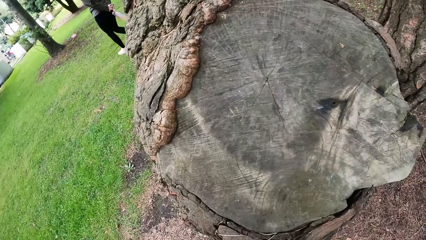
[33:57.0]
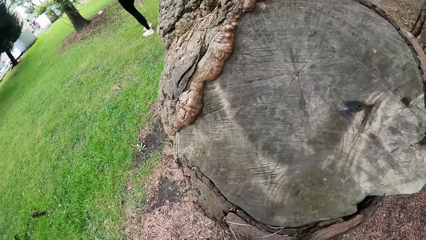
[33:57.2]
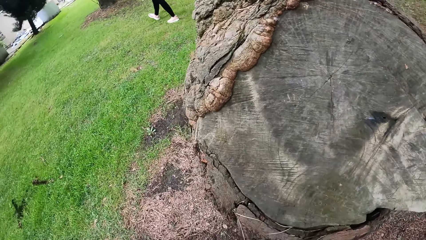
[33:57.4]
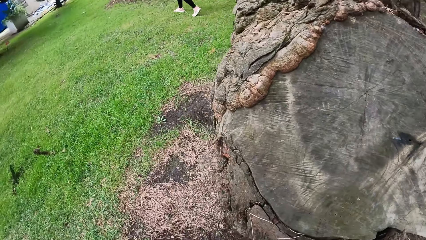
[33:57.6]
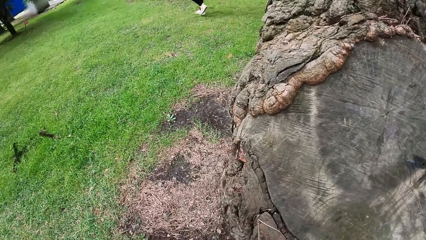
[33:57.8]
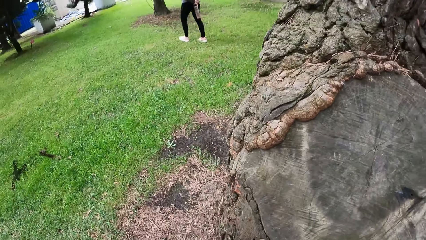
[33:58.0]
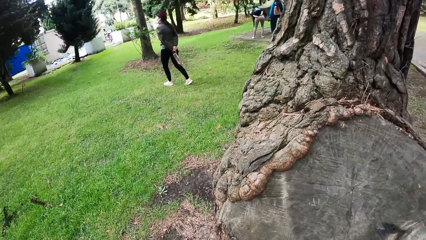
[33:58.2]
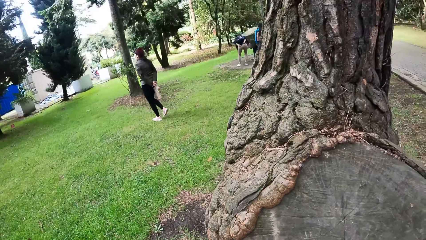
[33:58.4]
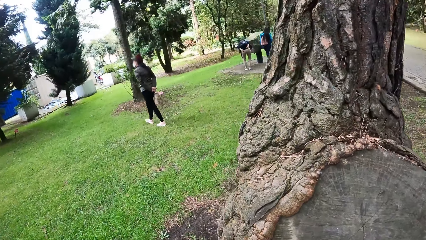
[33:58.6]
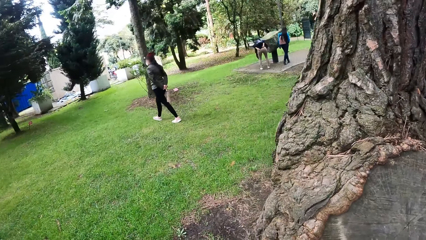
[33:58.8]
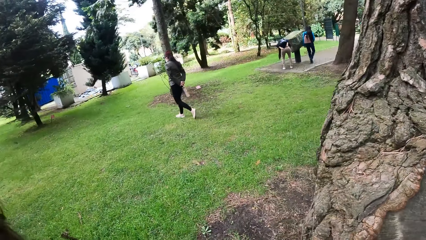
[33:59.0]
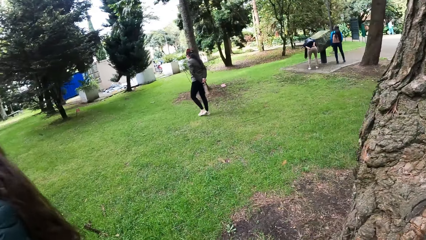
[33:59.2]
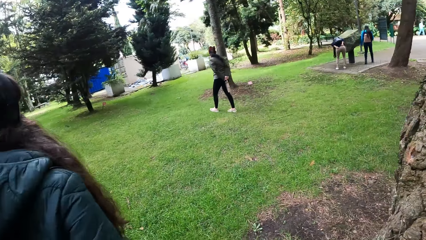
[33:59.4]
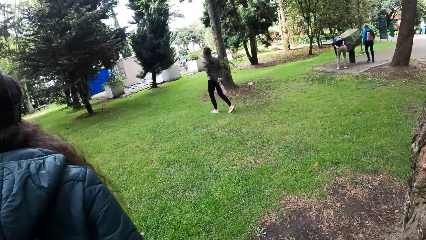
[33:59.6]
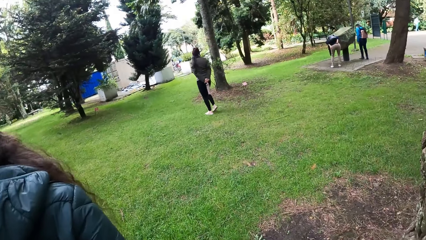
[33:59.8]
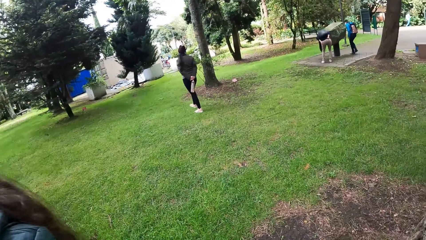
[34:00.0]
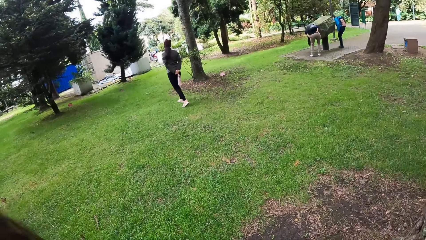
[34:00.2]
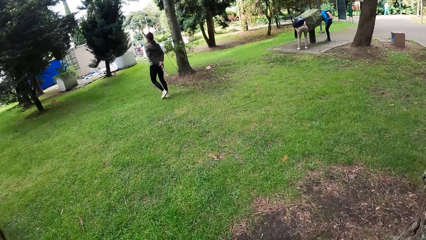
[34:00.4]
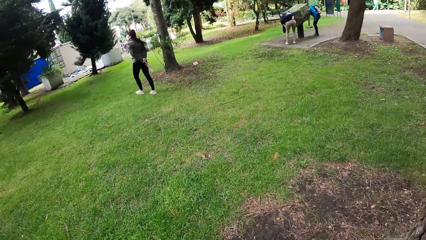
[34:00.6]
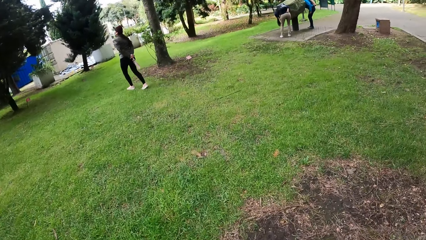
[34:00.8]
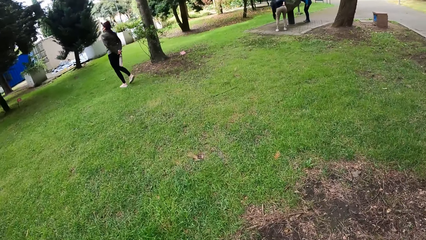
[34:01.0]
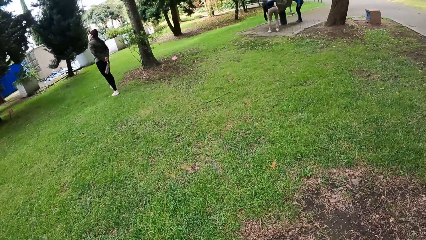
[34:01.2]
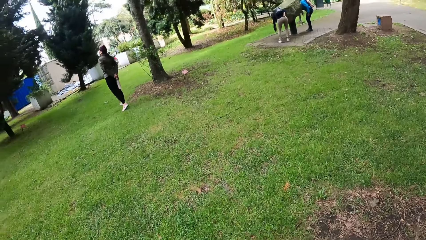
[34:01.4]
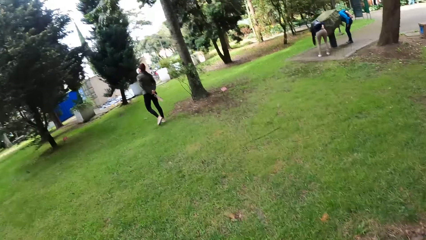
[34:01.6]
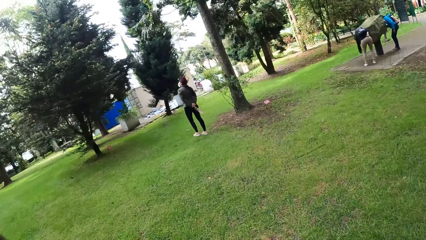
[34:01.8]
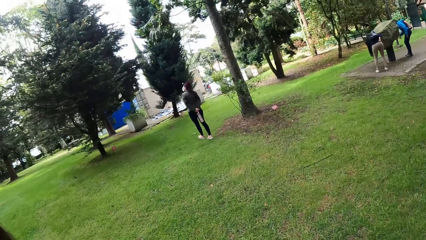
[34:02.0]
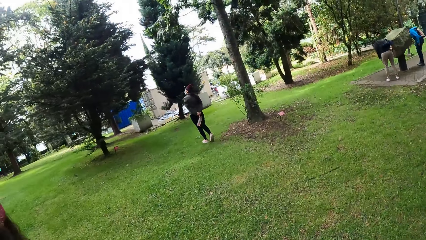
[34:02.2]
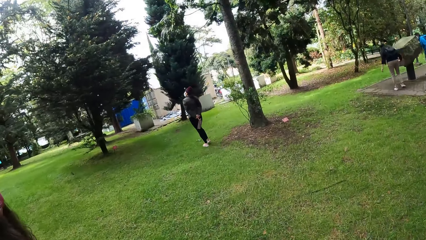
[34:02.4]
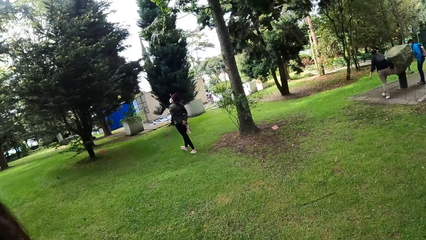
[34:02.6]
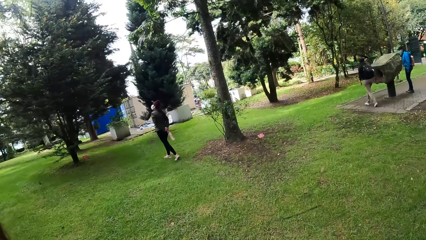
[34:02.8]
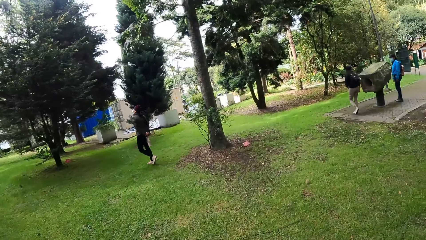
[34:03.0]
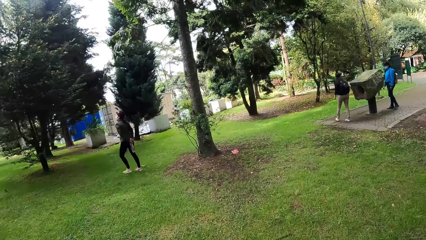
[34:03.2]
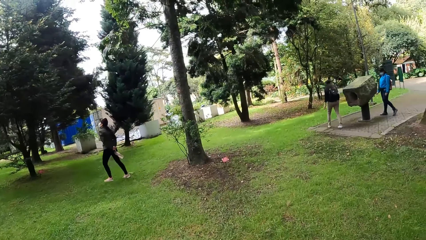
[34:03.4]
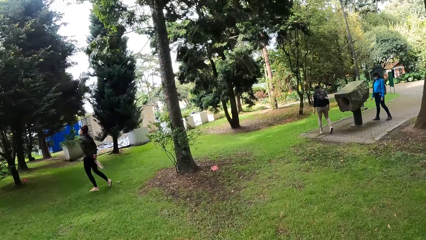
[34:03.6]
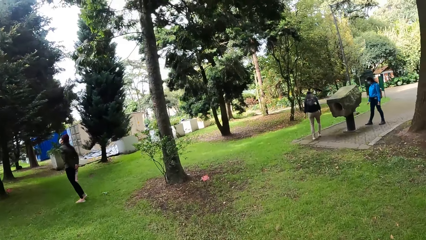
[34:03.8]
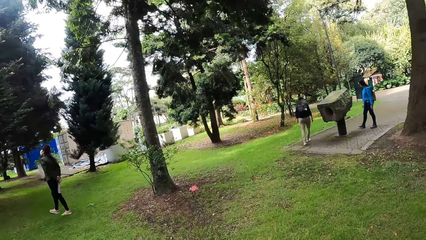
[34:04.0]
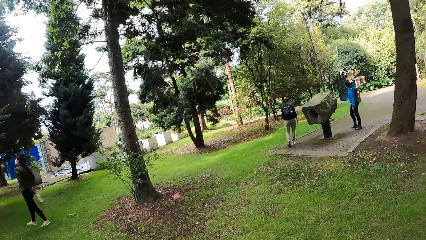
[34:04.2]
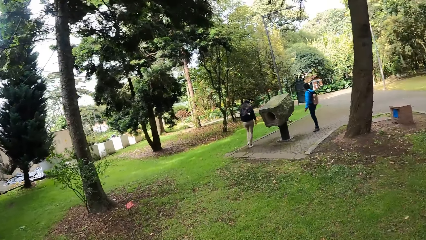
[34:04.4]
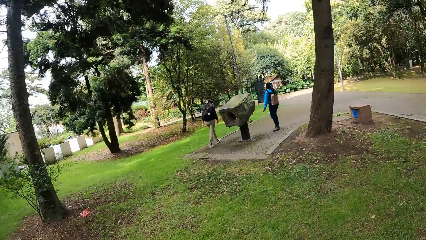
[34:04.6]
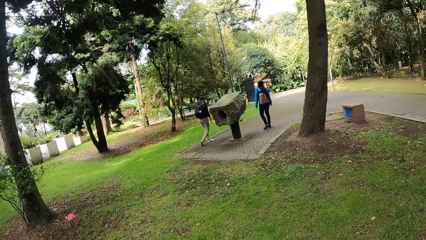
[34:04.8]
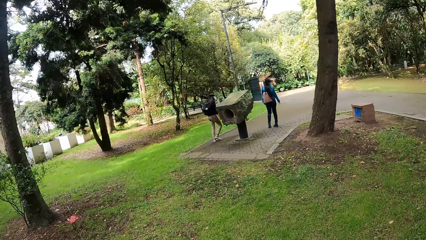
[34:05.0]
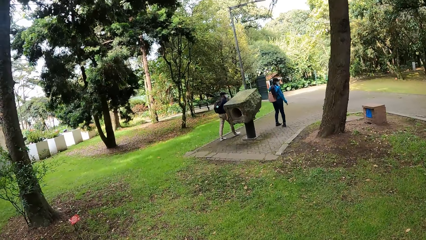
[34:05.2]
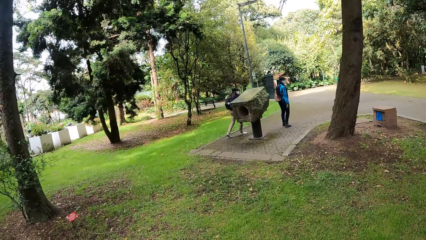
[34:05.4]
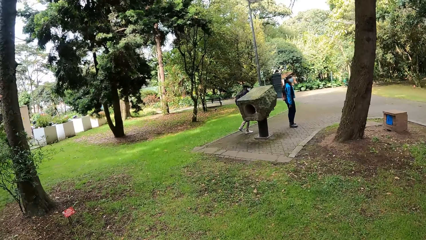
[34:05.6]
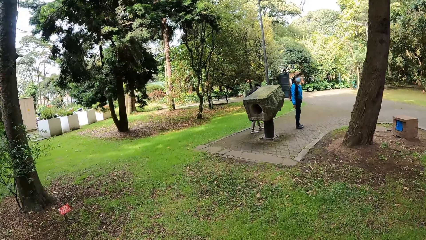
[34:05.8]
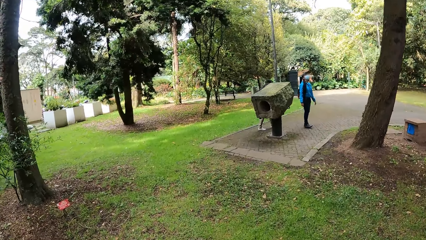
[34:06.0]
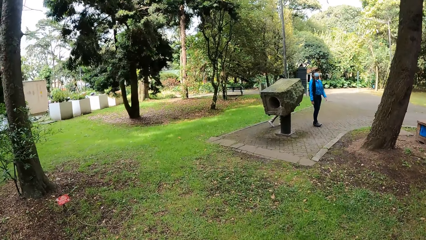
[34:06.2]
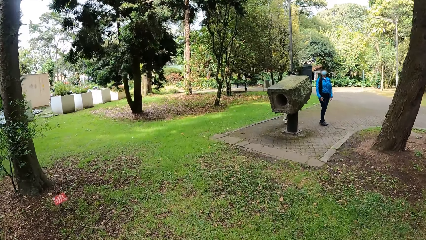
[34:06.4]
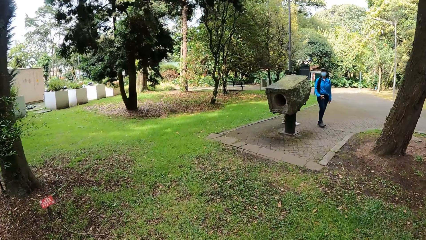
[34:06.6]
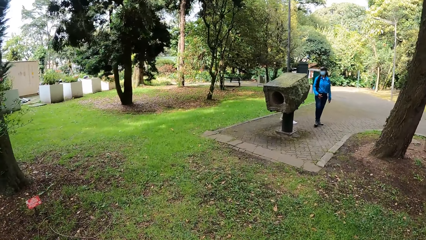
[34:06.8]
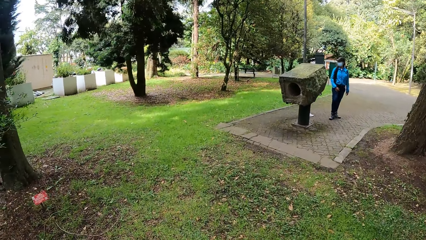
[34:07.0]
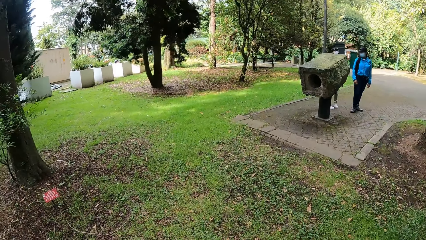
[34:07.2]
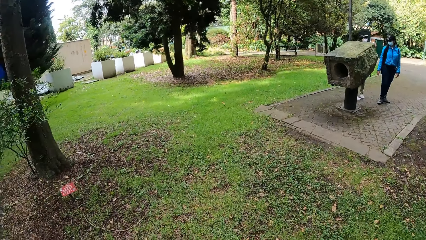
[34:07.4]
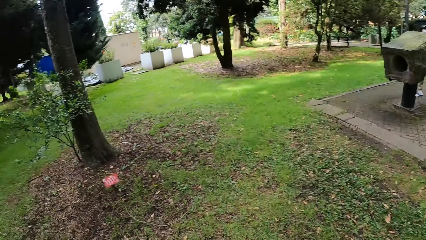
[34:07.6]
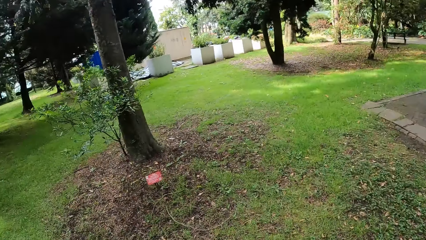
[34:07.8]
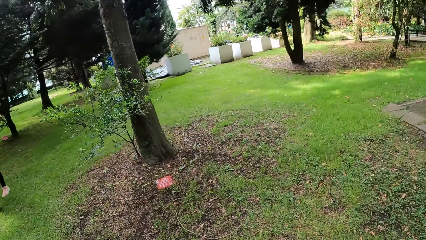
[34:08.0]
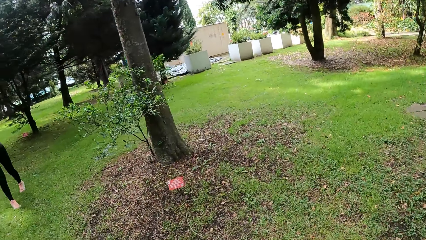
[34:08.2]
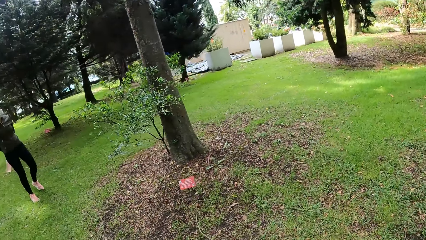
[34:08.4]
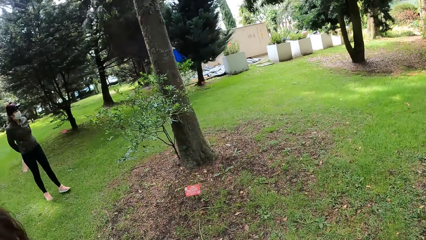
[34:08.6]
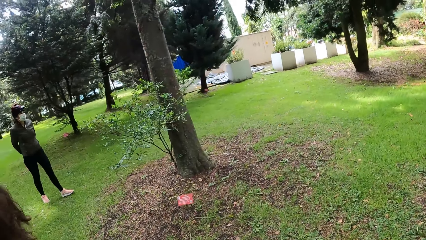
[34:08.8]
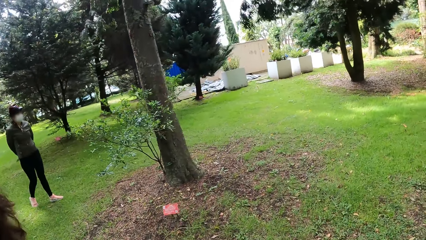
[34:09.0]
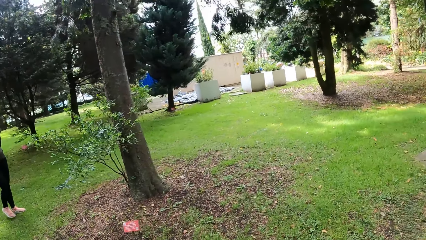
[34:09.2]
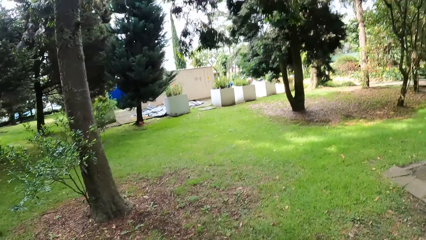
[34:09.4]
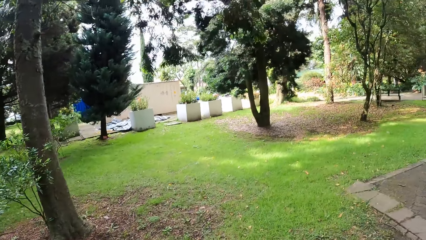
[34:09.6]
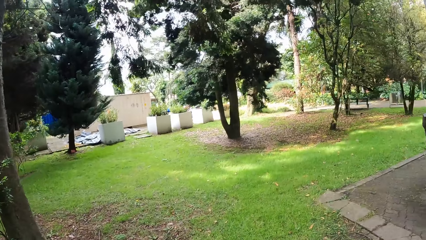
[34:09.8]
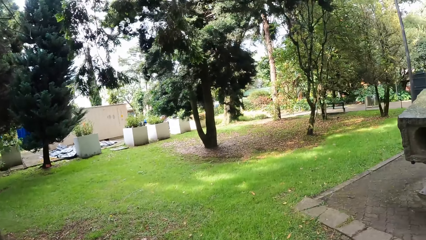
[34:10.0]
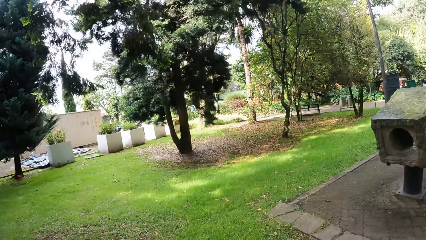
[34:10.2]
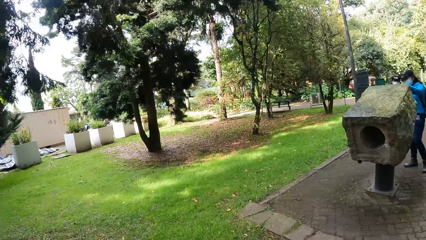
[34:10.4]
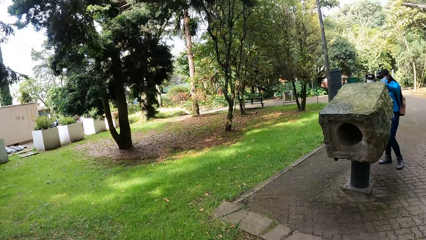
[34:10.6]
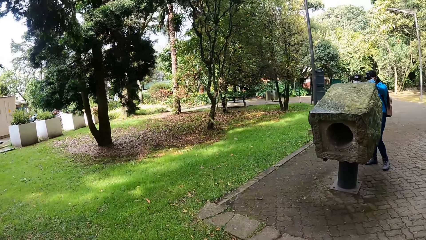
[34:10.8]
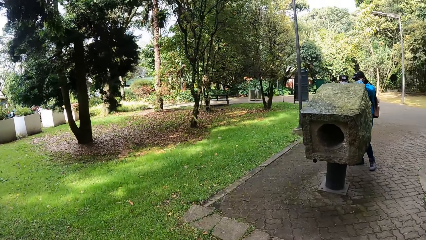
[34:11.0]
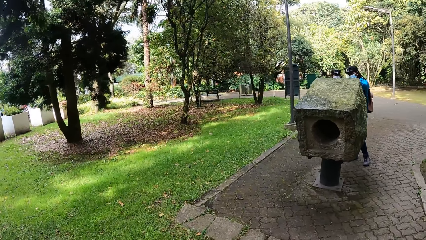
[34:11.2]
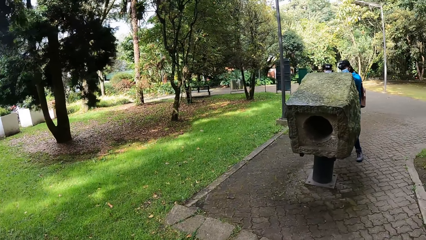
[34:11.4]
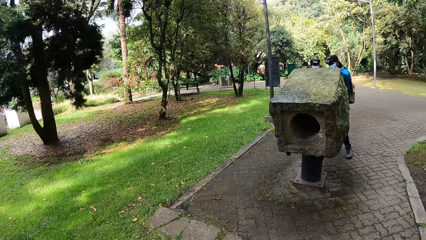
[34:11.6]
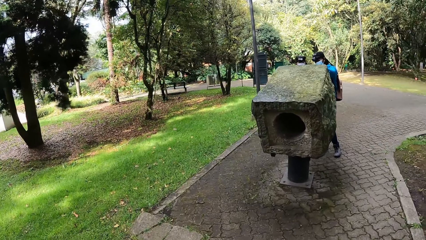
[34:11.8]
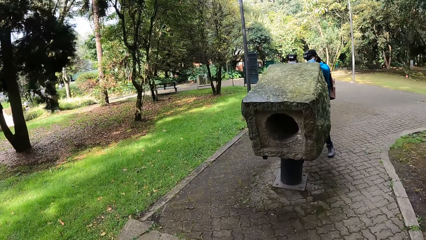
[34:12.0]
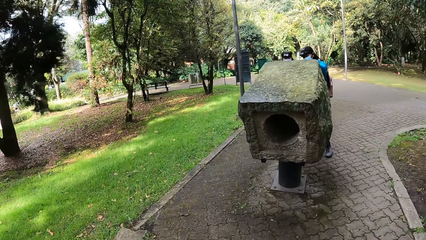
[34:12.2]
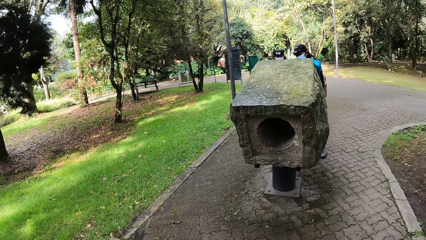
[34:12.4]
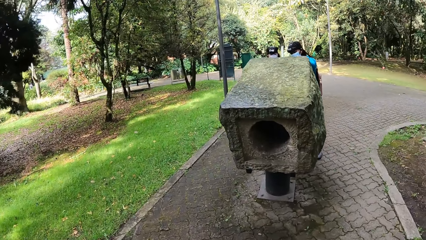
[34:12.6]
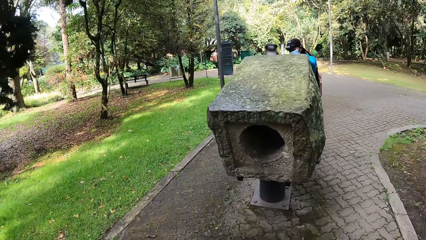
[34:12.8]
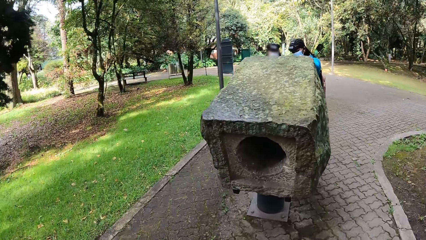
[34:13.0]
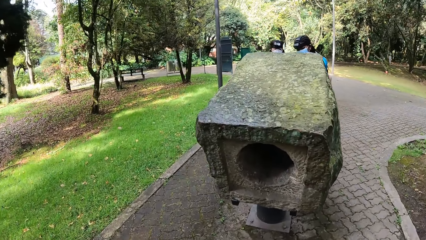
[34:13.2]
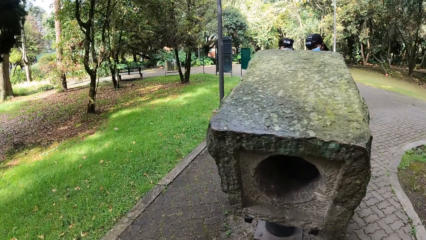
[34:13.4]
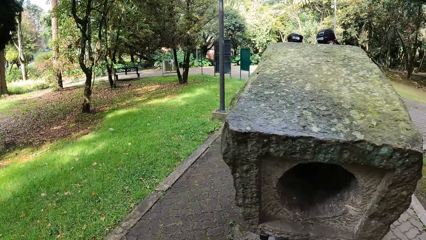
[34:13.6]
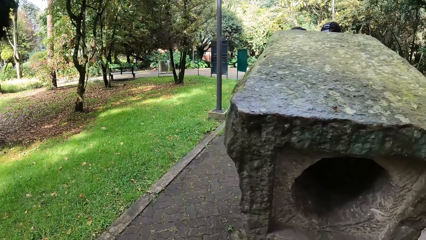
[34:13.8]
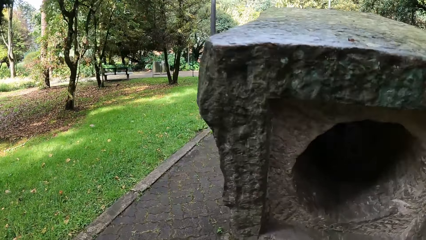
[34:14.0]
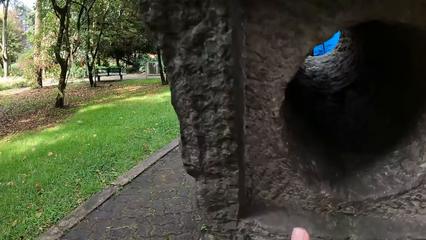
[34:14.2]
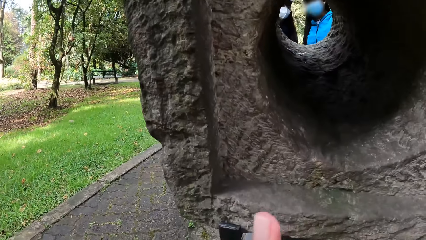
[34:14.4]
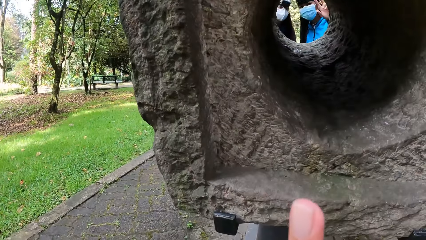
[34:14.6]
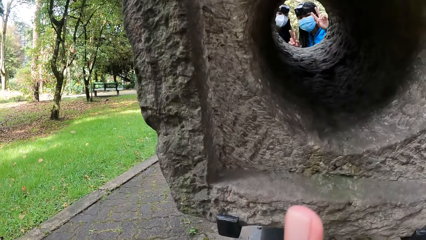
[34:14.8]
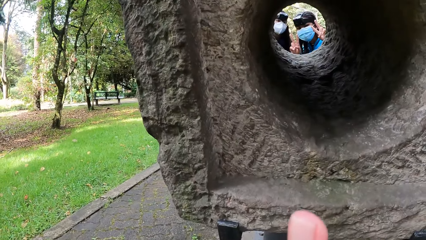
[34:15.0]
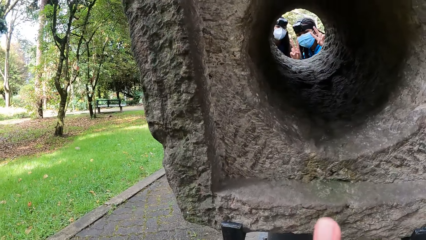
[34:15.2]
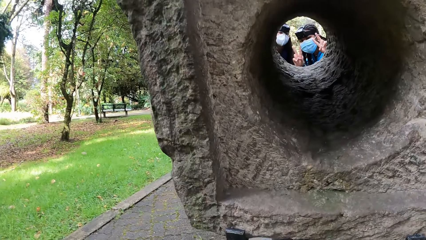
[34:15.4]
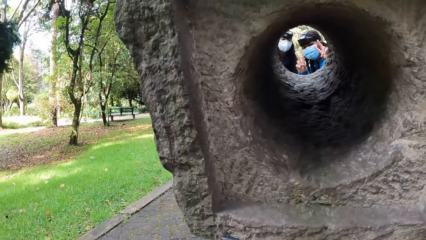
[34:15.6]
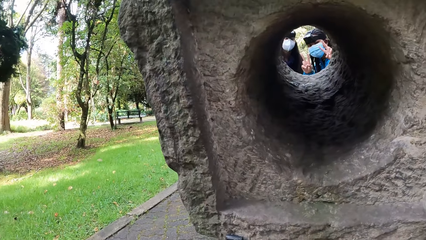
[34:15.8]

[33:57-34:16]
A person looks at the monument. The camera wearer walks on the concrete path.
